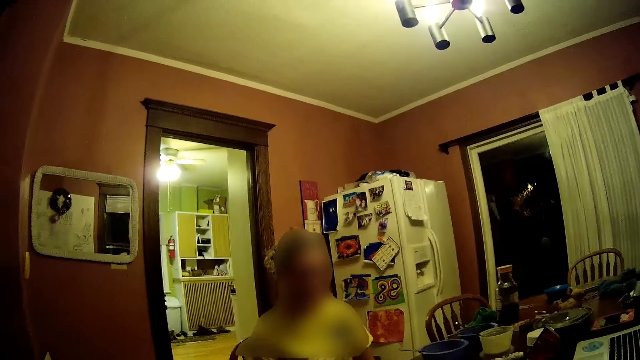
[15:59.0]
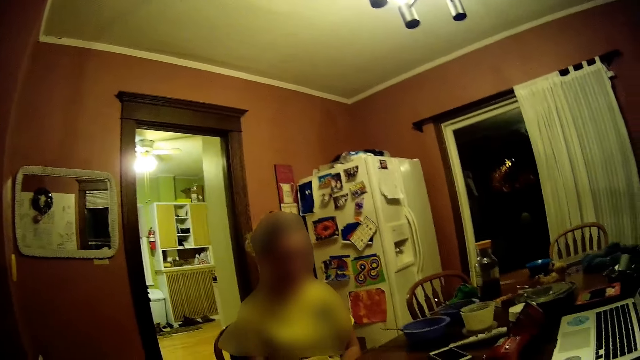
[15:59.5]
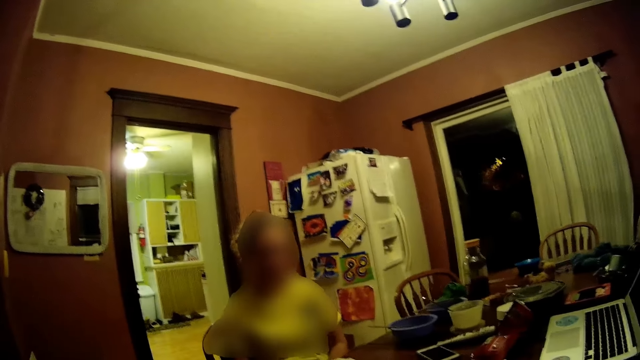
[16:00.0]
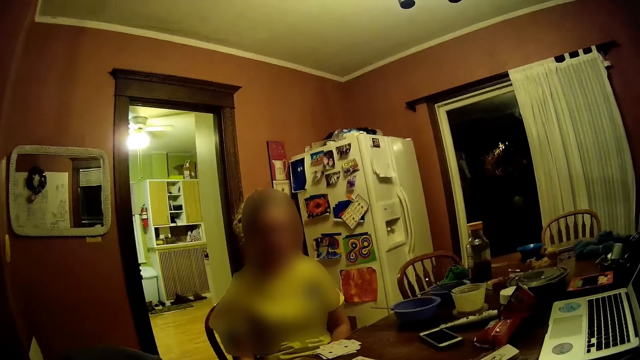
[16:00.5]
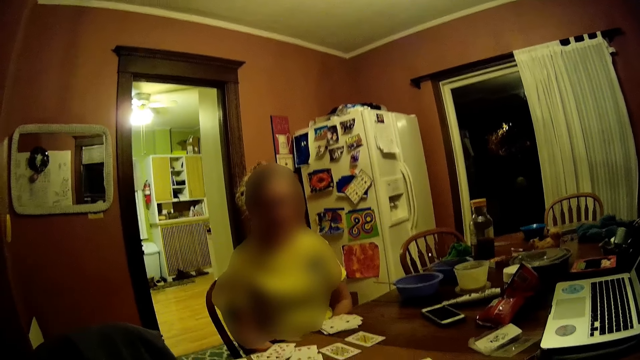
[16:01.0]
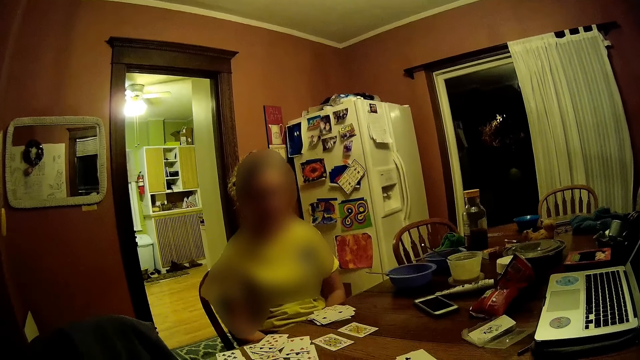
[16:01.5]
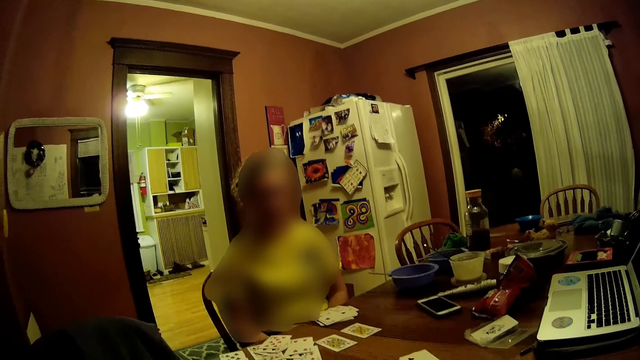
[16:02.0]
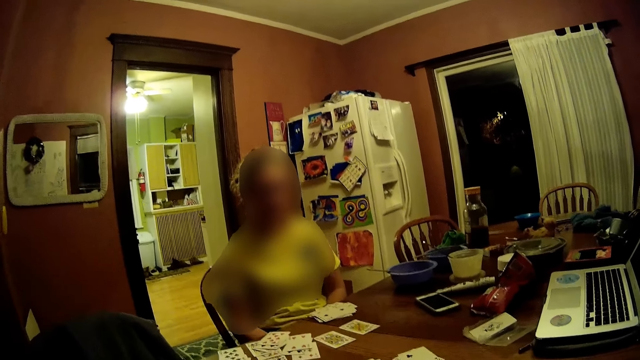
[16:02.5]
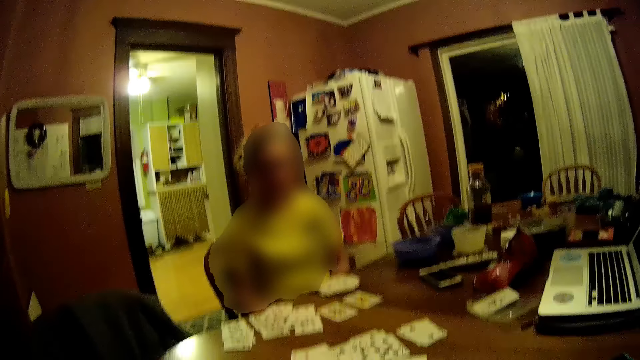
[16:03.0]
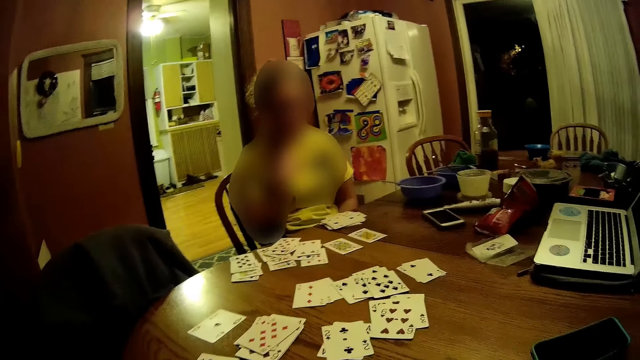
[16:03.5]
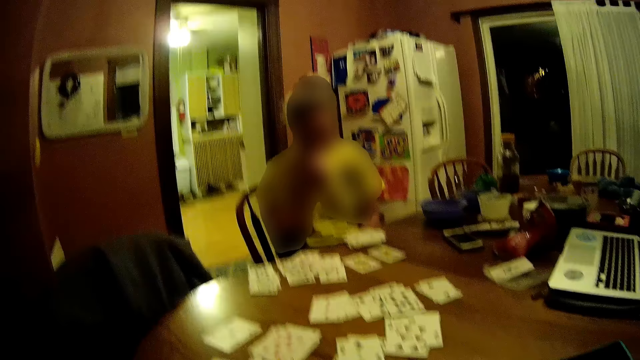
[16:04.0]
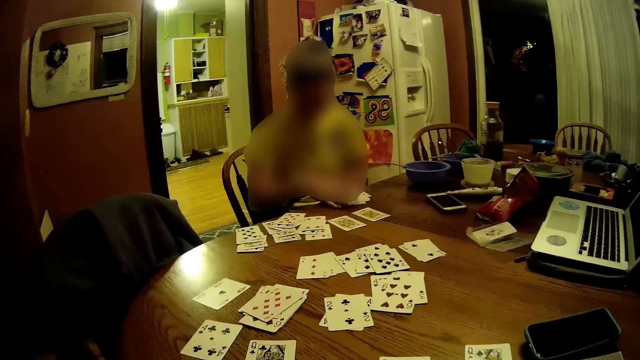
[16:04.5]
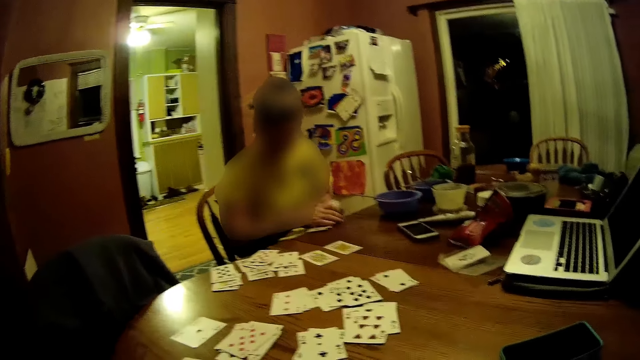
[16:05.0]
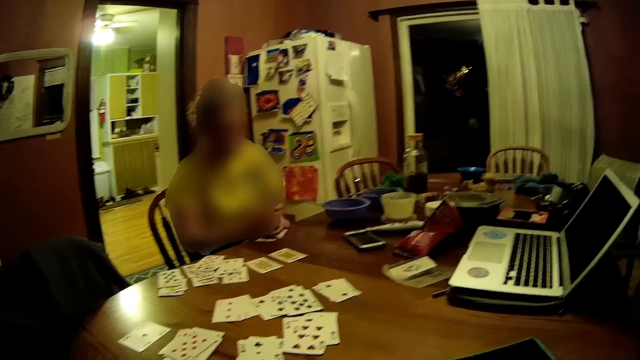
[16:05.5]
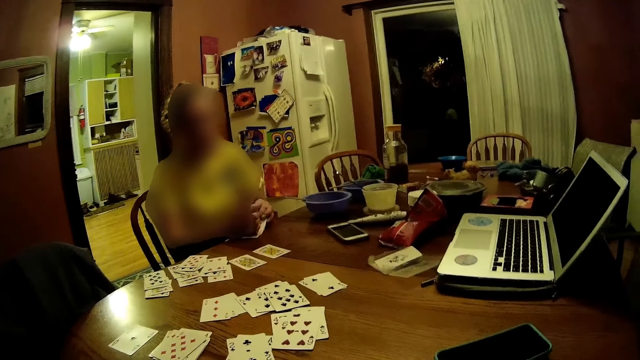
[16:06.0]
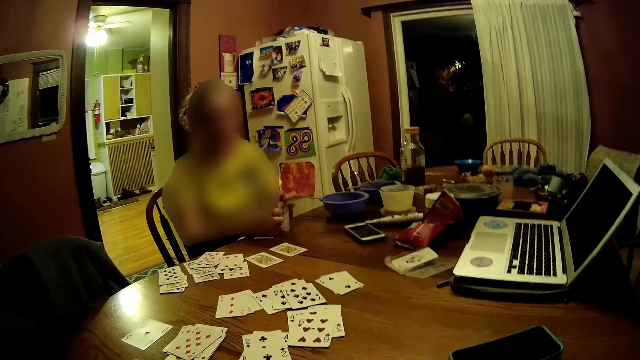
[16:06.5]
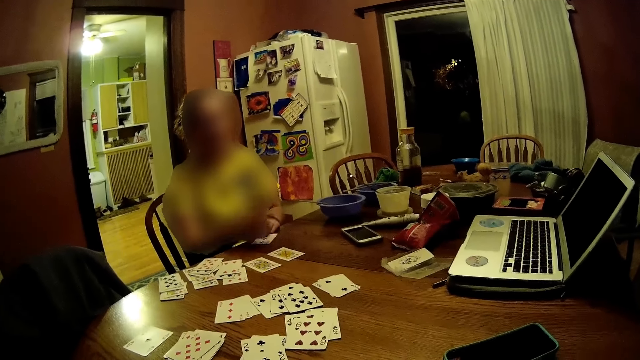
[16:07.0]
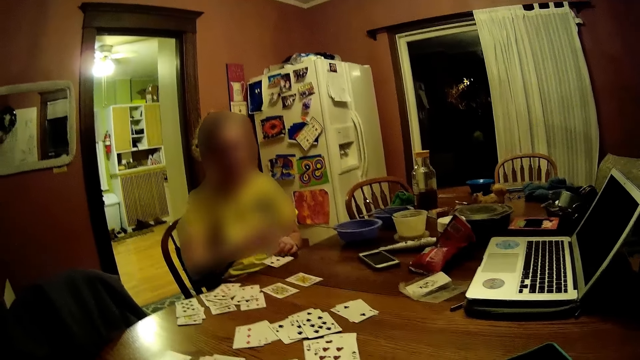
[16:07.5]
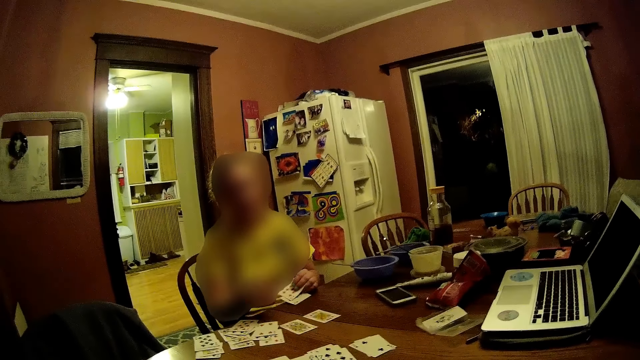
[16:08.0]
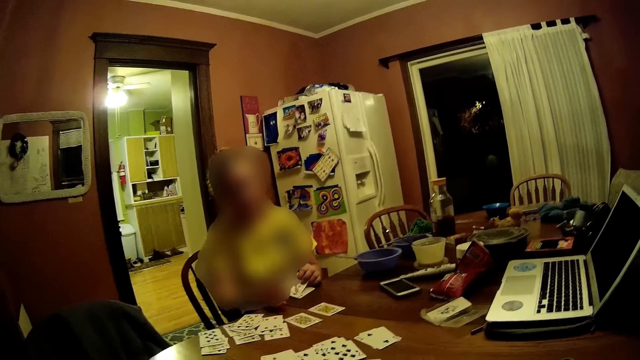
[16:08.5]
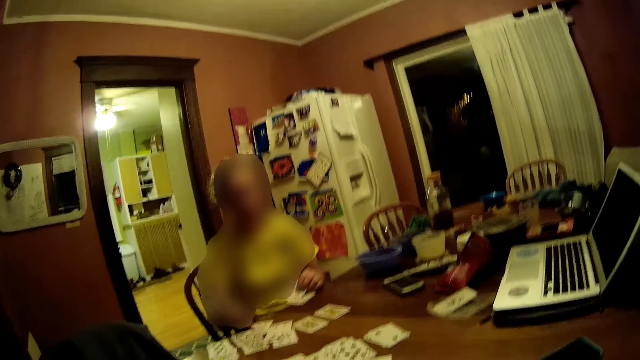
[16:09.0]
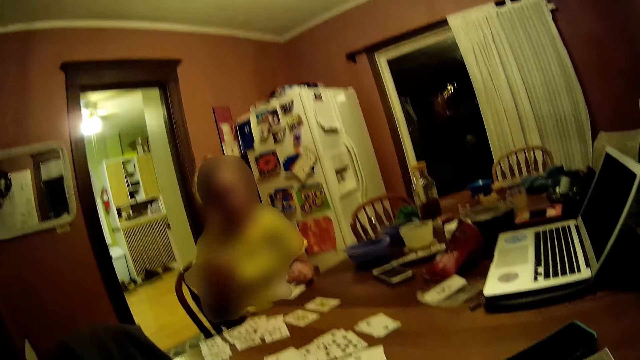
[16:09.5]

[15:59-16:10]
The camera wearer looks at a woman. They interact with the woman. The woman packs some cards on the table with her right hand. She passes a card from her right hand to her left hand.

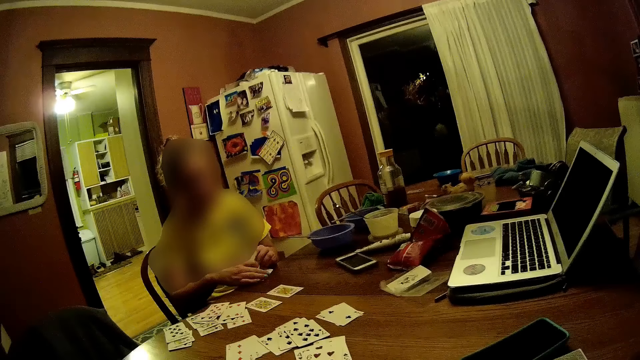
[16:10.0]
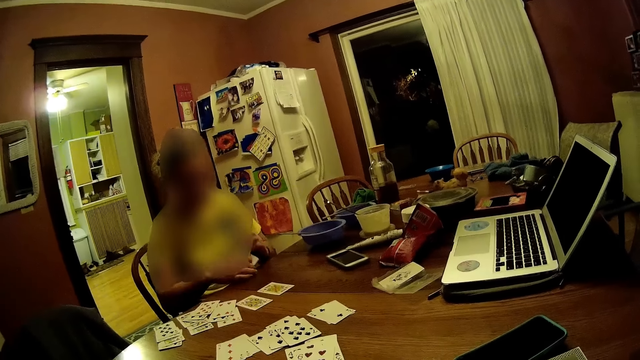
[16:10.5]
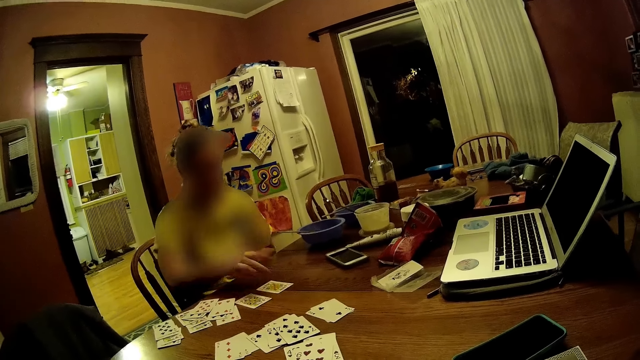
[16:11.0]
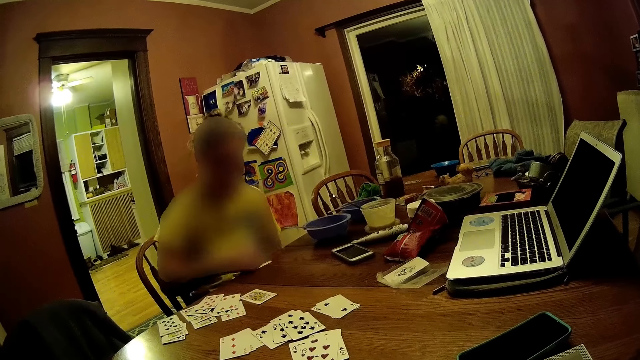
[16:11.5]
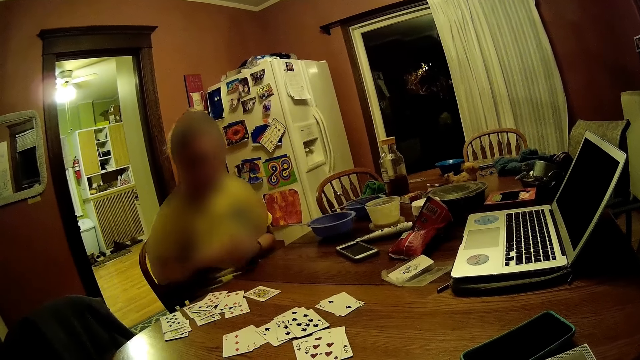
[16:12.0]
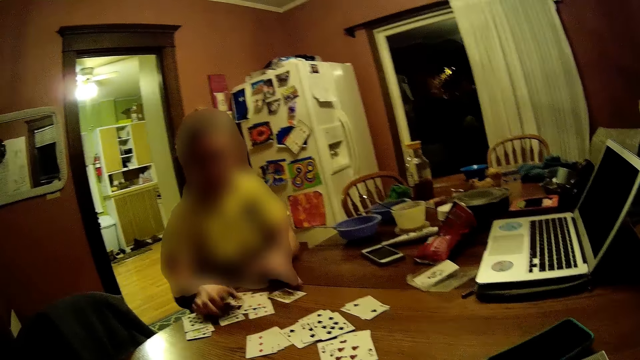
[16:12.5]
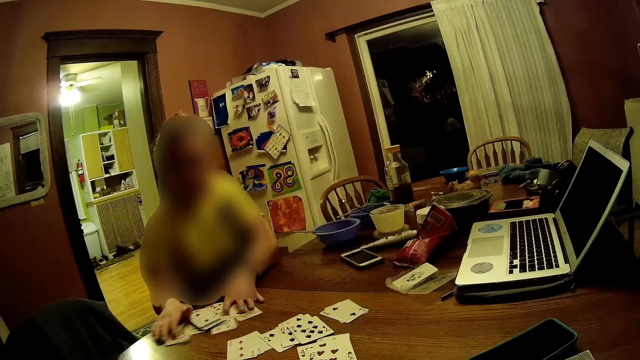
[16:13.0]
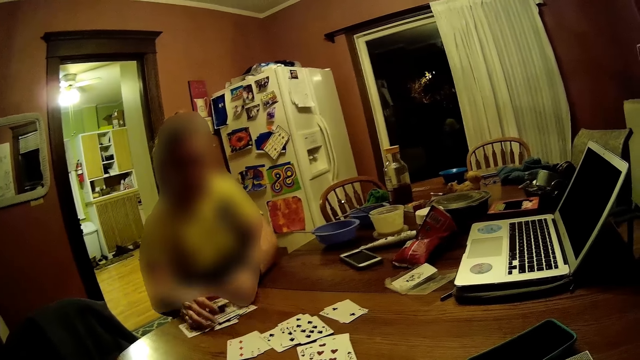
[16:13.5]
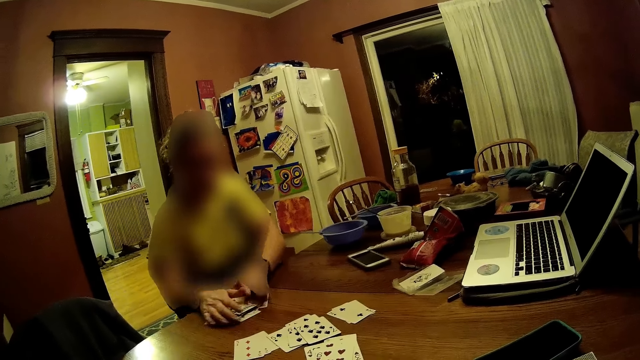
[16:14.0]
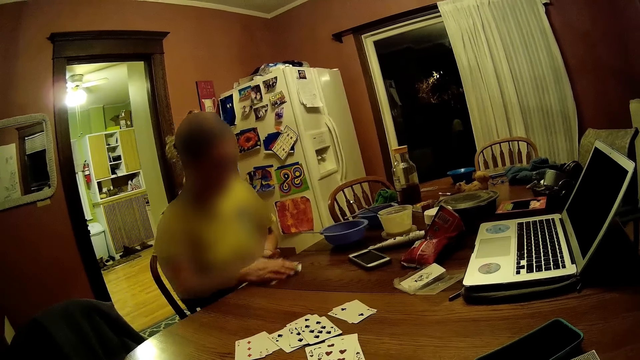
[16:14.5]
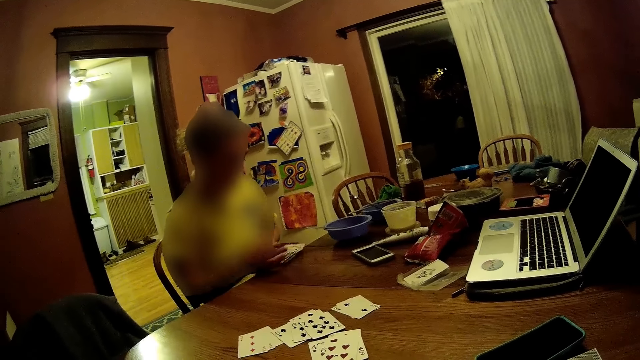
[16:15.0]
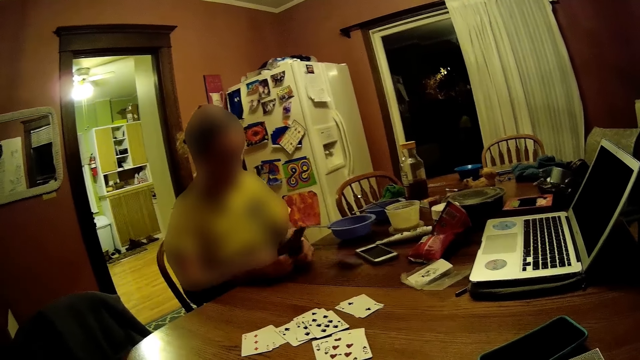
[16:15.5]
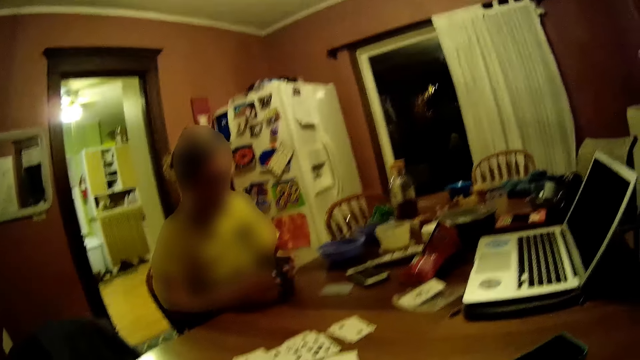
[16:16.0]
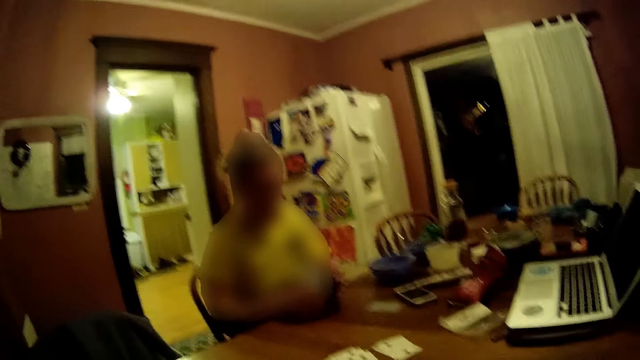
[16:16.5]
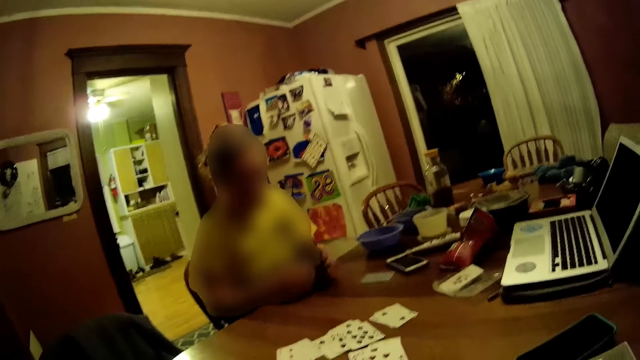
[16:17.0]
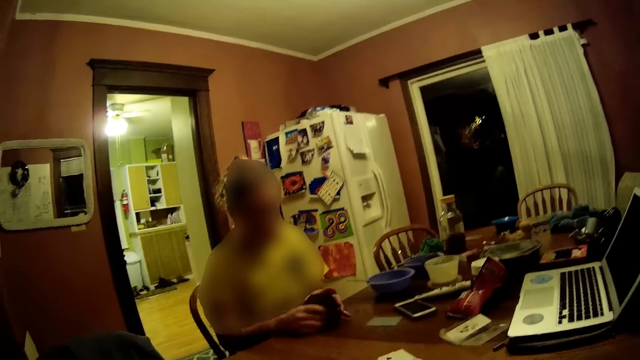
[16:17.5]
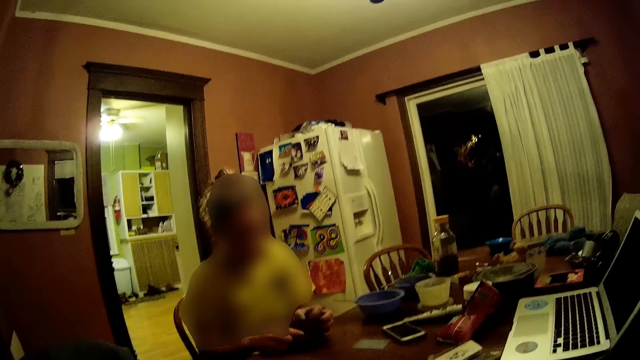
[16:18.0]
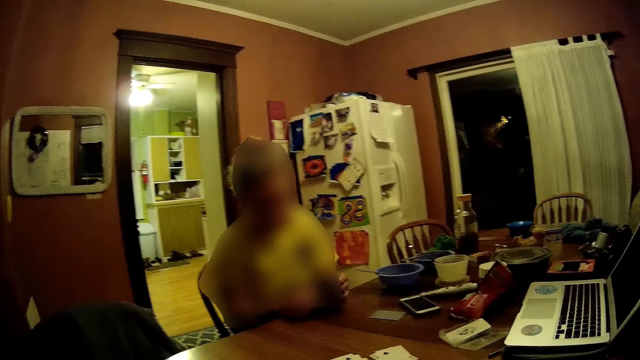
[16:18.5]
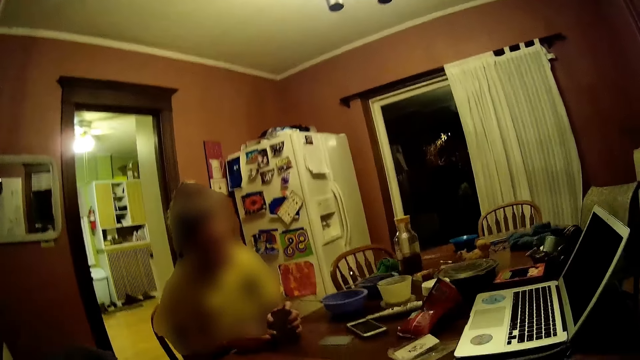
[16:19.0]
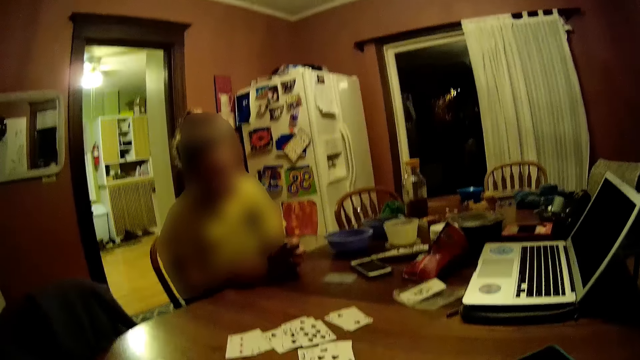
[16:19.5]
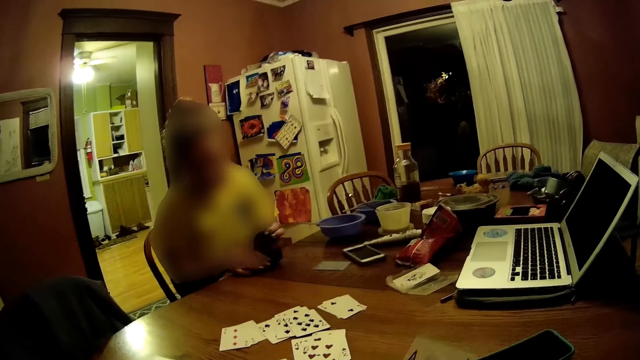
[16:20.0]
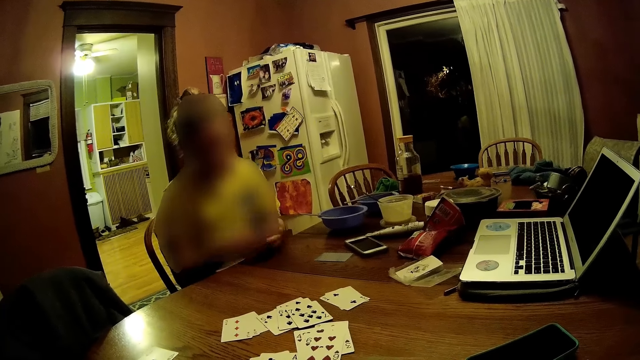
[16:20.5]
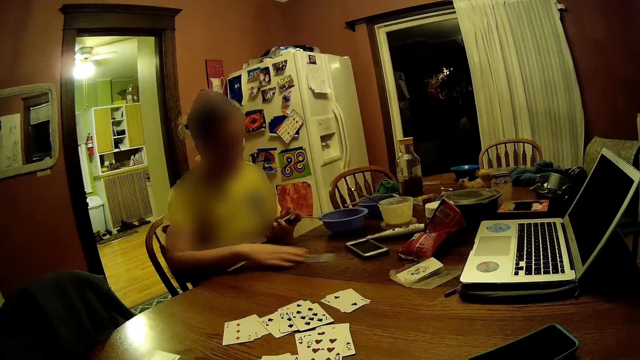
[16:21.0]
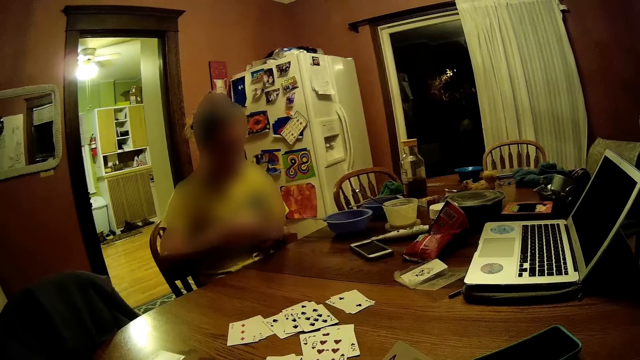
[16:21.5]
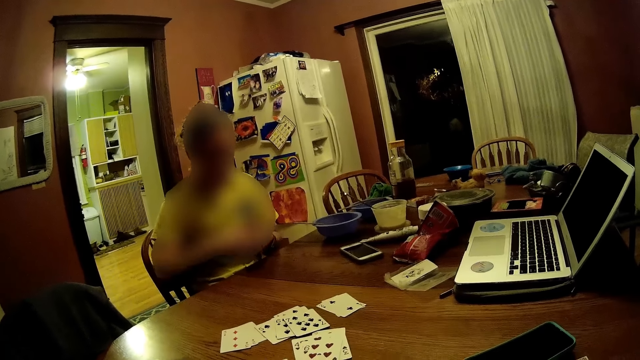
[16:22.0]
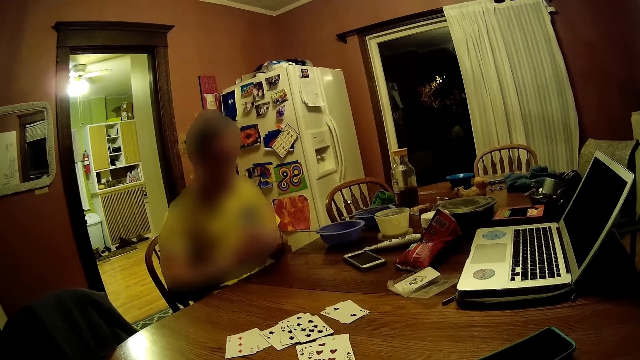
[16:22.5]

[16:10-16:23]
The woman holds some cards in both hands. She picks up a card with her right hand. She drops some cards on the table with her right hand. She touches some cards on the table with her left hand. She stacks up some cards on the table with both hands. She packs some cards on the table with her right hand. She drops a card. She arranges some cards with both hands. She picks up a card with her right hand. She arranges some cards with both hands.
